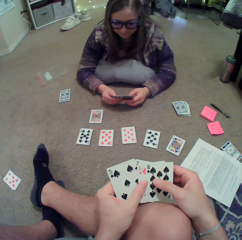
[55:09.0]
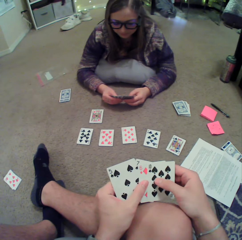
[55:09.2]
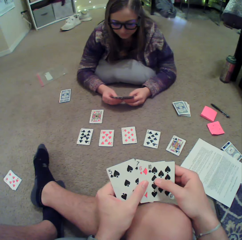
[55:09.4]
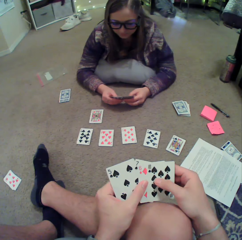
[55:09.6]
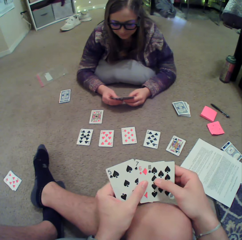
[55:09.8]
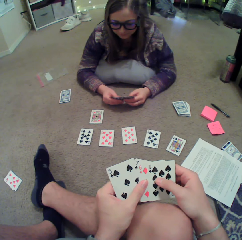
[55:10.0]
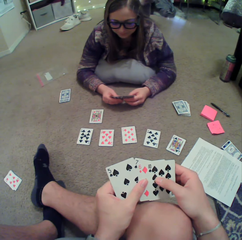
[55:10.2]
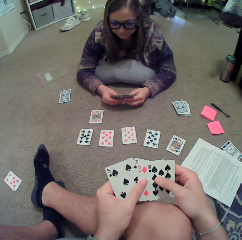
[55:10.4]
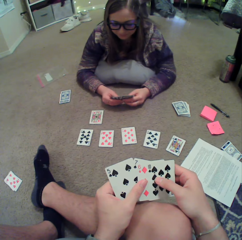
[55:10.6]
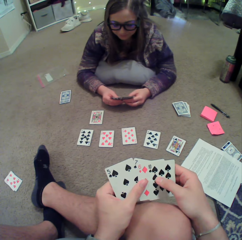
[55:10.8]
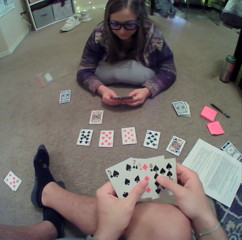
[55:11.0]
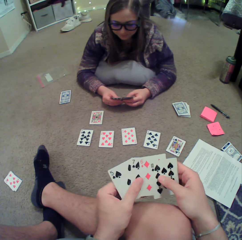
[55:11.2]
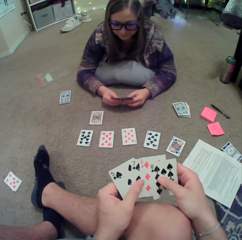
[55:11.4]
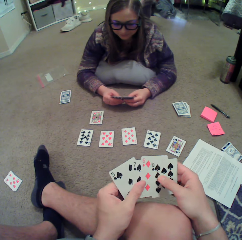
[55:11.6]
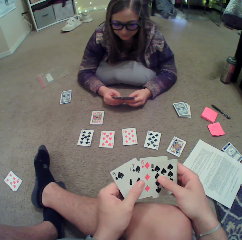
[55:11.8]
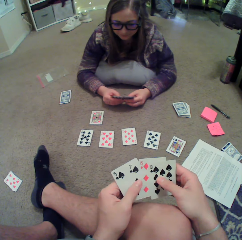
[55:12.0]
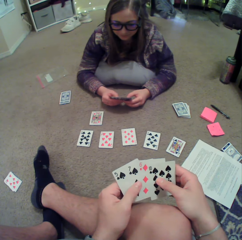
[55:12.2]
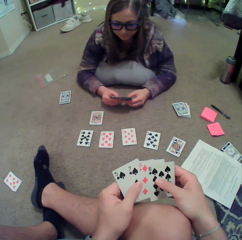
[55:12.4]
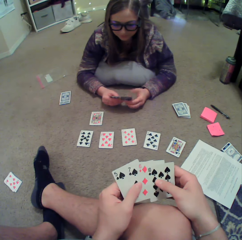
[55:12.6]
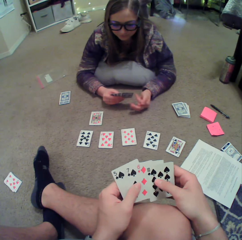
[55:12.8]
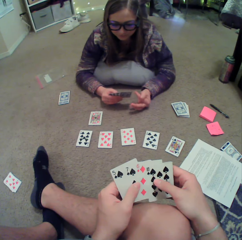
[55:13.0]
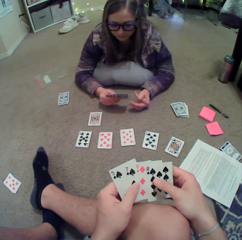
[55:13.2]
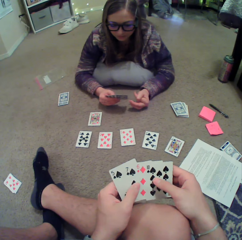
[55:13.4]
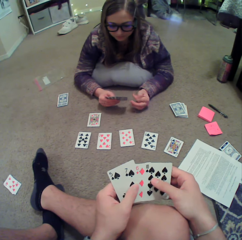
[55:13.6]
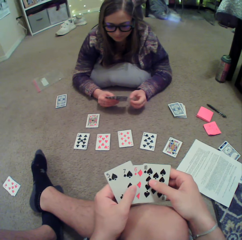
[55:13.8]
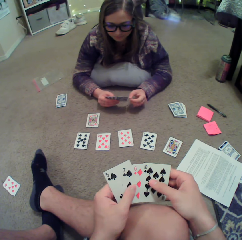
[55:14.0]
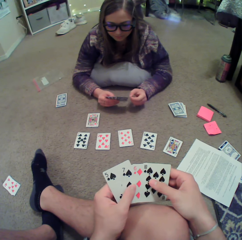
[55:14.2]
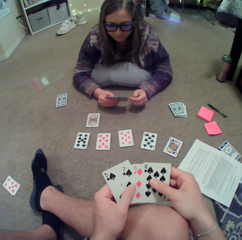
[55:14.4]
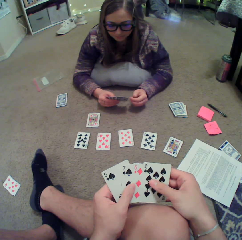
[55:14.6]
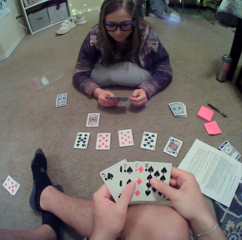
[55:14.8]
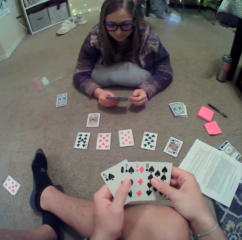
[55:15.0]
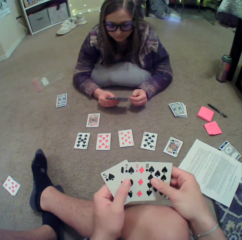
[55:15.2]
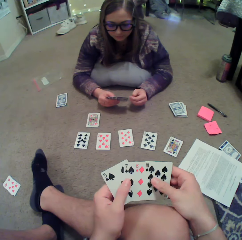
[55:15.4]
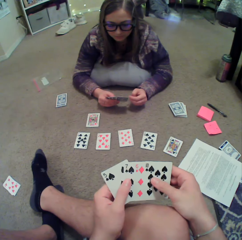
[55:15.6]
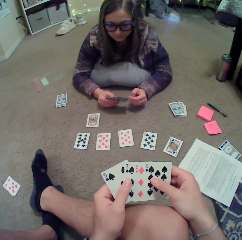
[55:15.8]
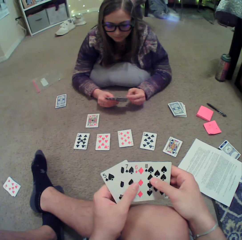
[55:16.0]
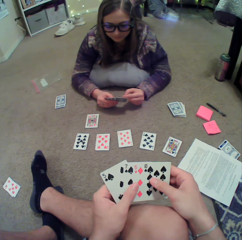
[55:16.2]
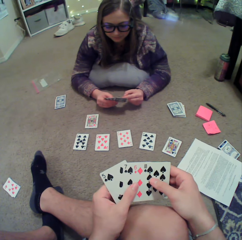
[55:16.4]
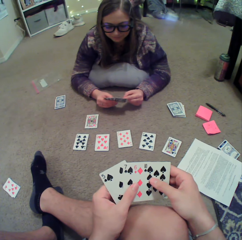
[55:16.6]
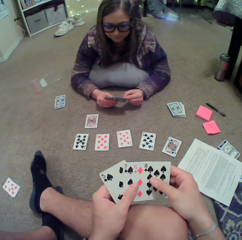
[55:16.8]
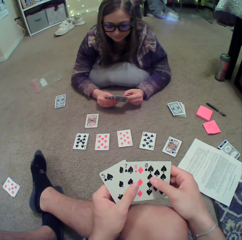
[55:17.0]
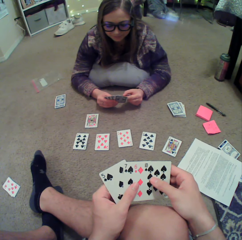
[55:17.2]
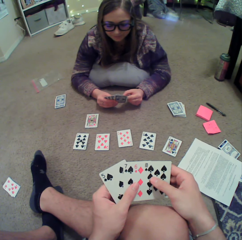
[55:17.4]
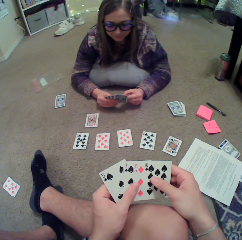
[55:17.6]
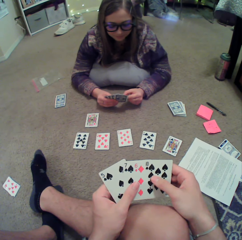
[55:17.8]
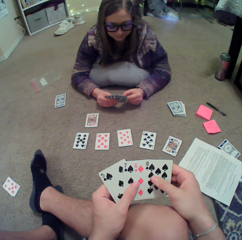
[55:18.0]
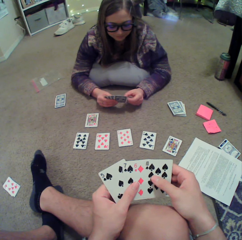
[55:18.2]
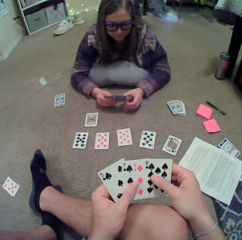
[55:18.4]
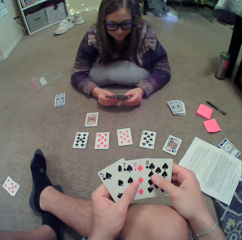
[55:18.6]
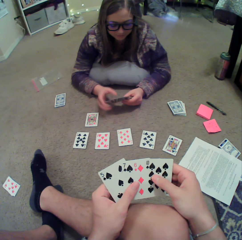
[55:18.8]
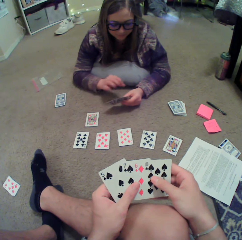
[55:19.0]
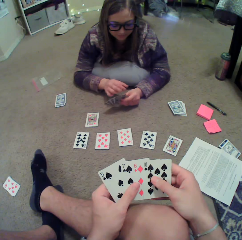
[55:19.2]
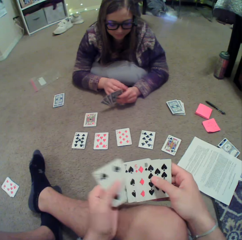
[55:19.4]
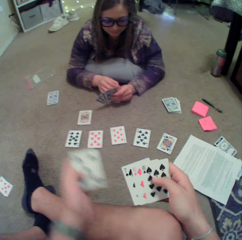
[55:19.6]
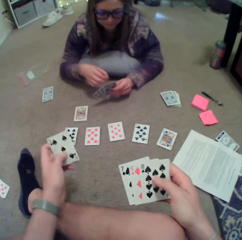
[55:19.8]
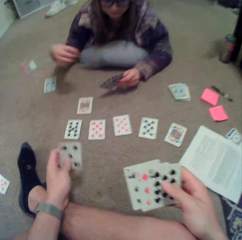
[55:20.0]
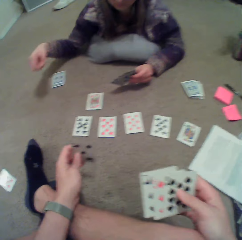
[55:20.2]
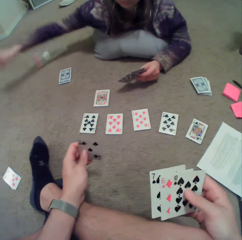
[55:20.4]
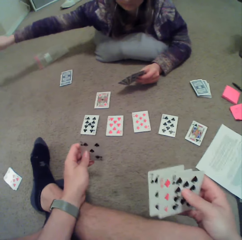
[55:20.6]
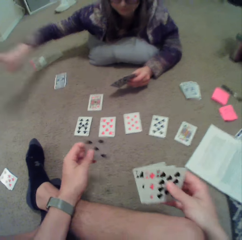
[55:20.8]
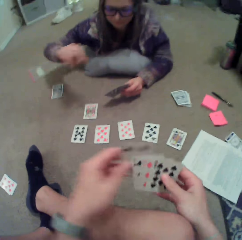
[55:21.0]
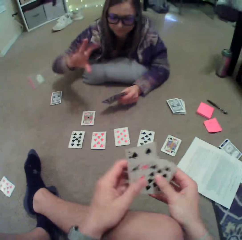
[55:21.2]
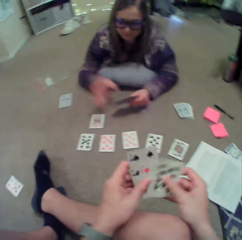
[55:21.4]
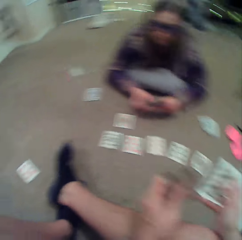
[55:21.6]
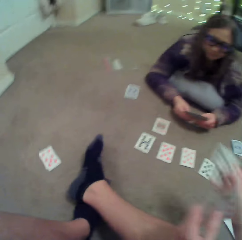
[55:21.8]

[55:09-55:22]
A lady moves her hand. The lady picks up something. The camera wearer moves a card. The lady removes a loose string from her hand. The lady throws the loose string.

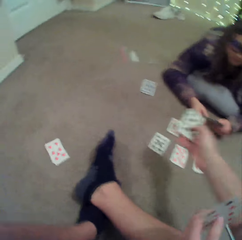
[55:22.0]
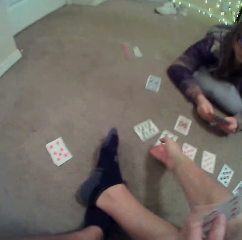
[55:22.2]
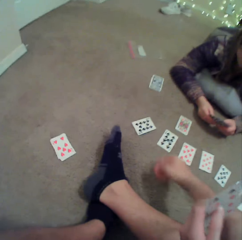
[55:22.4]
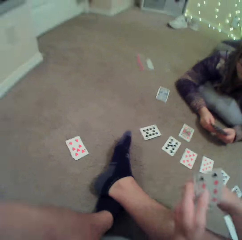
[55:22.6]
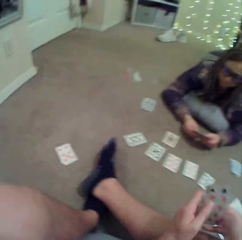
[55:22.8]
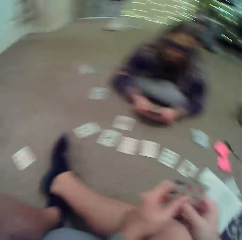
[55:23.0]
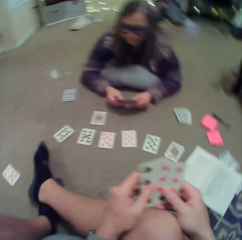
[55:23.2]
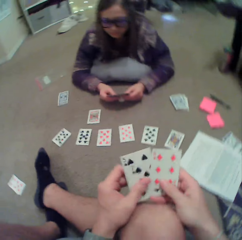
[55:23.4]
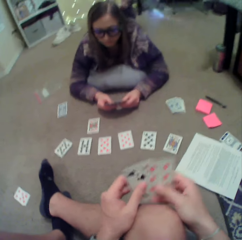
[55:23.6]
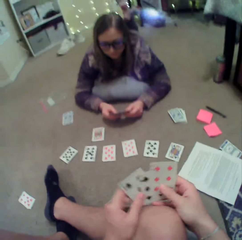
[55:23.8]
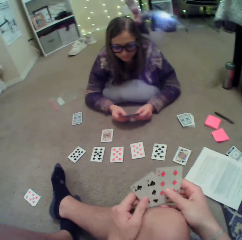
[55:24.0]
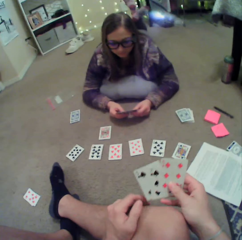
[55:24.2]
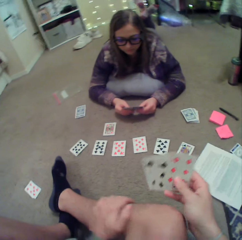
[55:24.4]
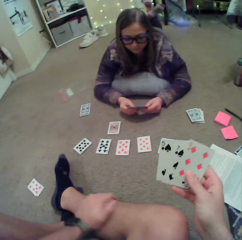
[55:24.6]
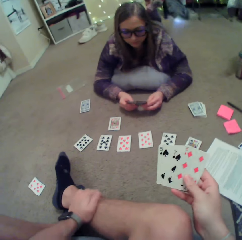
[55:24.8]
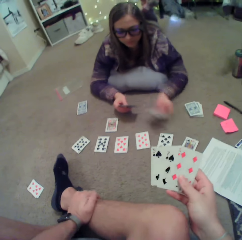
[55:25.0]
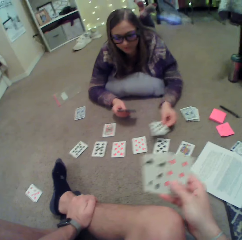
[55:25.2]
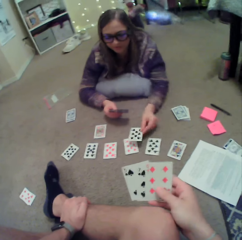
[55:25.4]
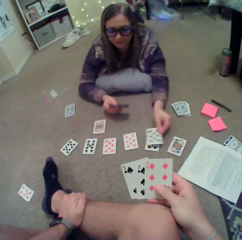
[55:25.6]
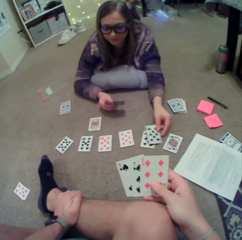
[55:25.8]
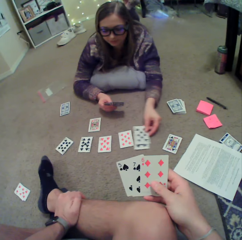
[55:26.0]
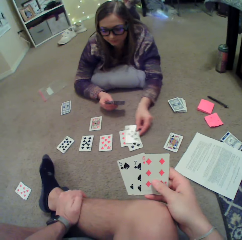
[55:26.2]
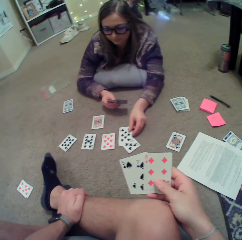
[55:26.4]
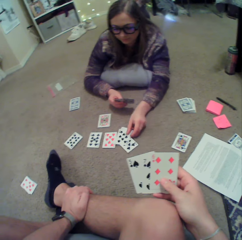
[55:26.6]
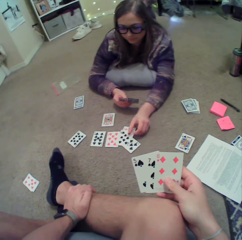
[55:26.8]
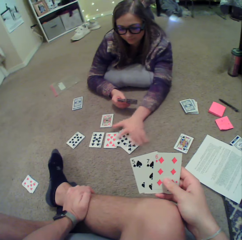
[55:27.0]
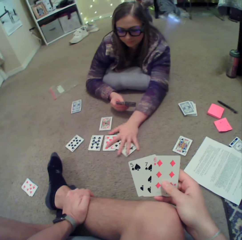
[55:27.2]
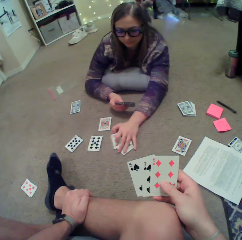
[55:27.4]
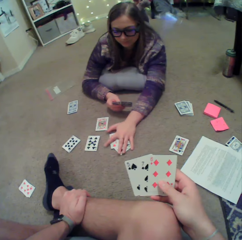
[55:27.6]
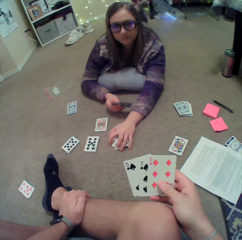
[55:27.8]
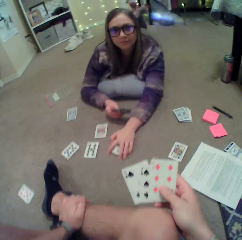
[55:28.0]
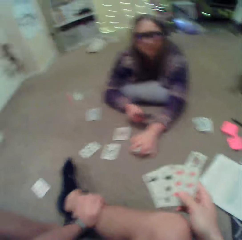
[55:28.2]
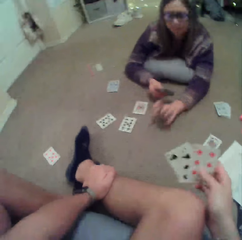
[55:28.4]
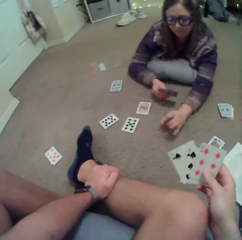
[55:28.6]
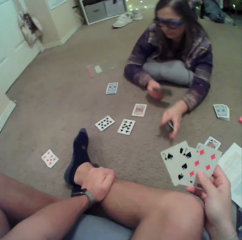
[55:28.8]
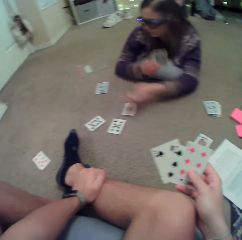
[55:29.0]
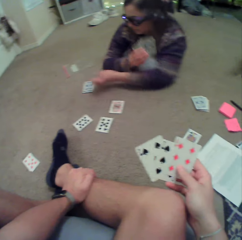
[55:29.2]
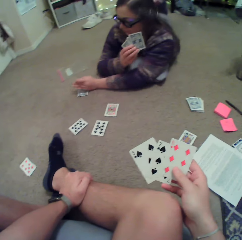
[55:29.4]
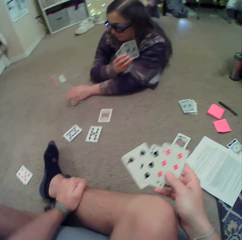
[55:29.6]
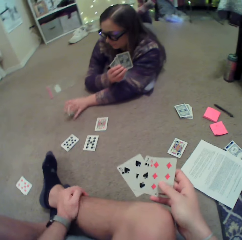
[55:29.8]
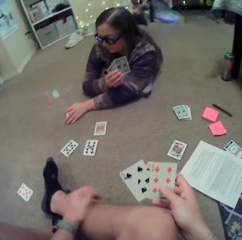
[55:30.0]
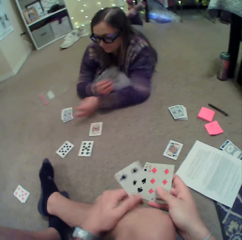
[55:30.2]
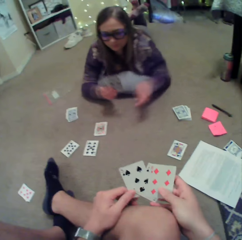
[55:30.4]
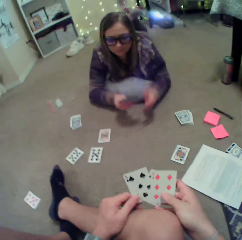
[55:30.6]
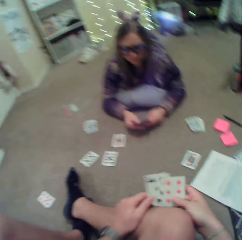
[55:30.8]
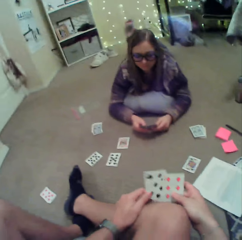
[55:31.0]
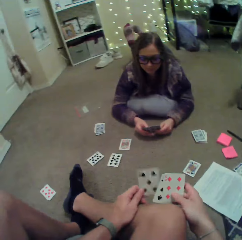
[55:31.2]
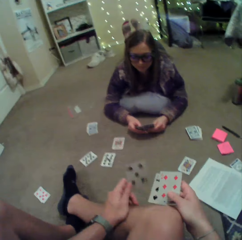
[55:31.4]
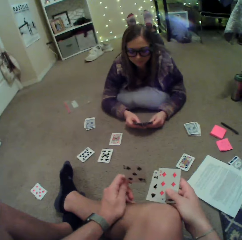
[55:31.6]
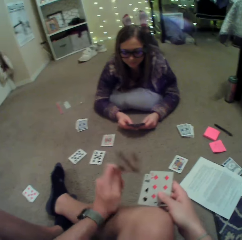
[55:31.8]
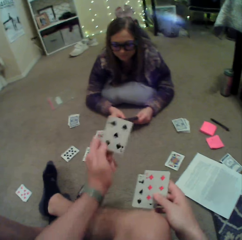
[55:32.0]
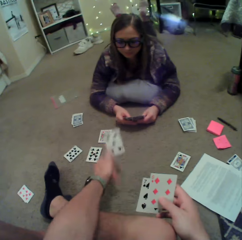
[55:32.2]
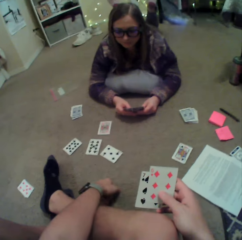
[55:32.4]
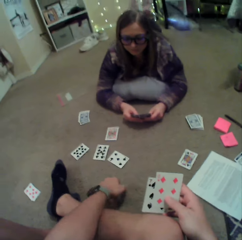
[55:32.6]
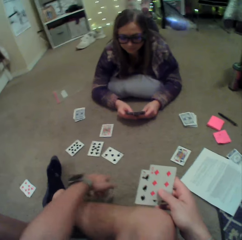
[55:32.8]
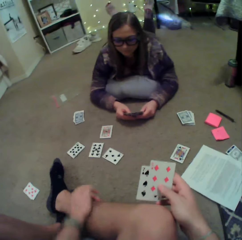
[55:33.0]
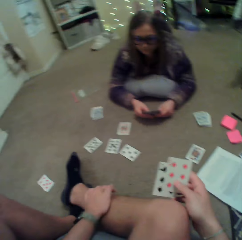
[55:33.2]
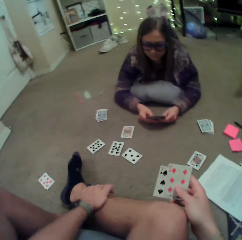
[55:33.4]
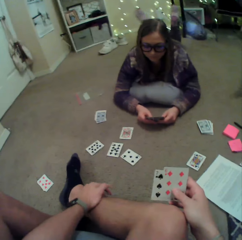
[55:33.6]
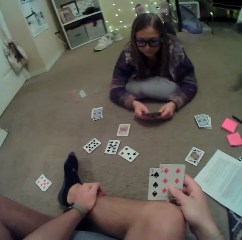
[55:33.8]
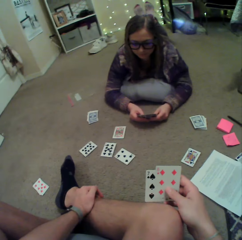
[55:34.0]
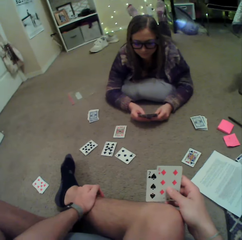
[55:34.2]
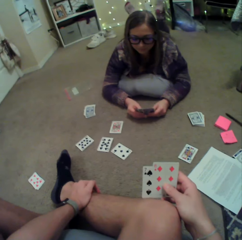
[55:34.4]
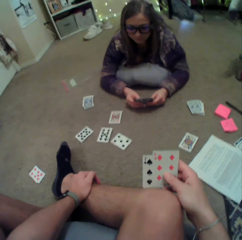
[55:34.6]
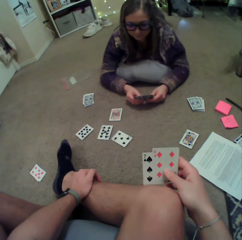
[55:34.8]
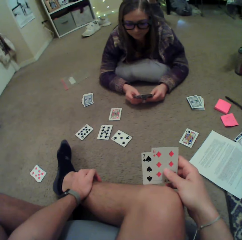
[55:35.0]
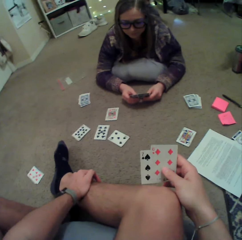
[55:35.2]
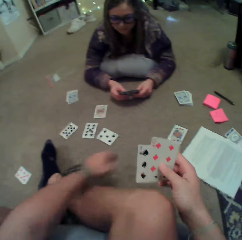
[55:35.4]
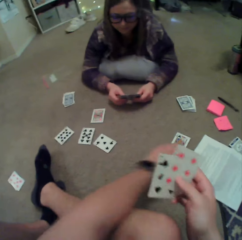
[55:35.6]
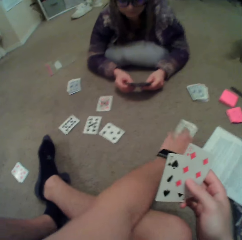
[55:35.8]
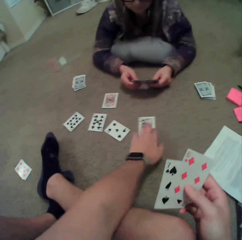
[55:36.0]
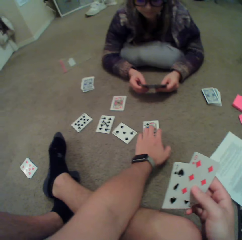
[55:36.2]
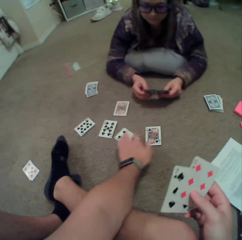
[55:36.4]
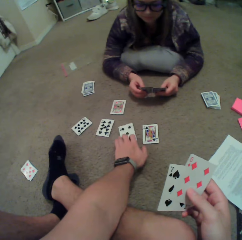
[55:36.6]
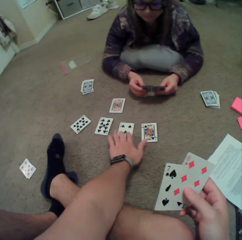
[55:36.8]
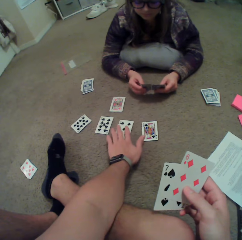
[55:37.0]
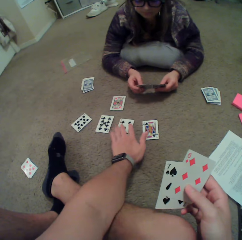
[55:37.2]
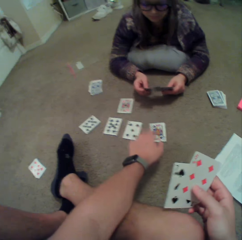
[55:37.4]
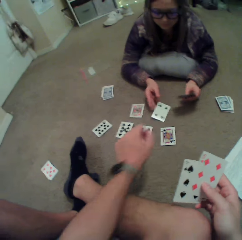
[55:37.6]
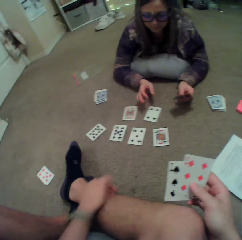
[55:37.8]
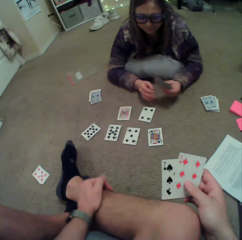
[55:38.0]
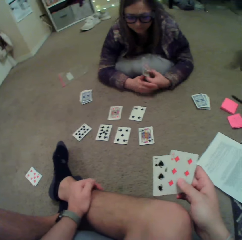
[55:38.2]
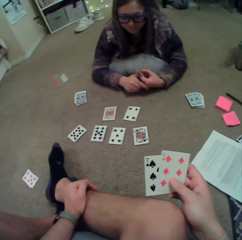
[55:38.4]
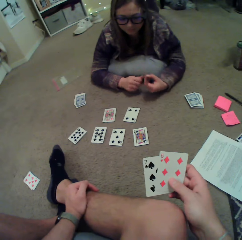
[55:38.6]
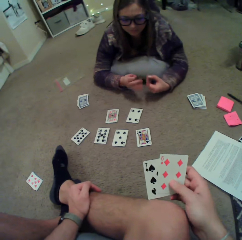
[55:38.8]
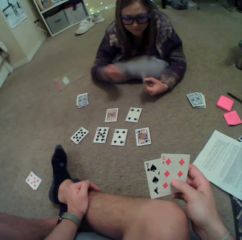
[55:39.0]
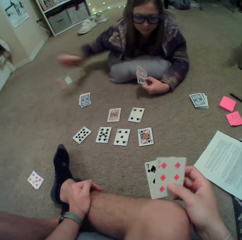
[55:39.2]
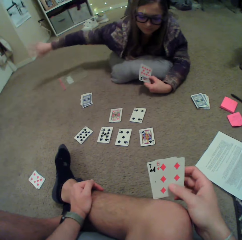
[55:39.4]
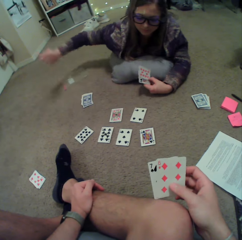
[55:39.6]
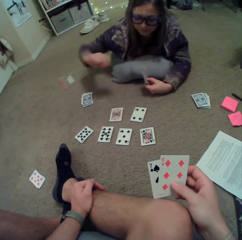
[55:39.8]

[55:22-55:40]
The camera wearer puts a card on the floor. He touches his leg. A lady puts a card down. The lady moves the cards and picks up the cards. The camera wearer puts the cards down. The lady moves the cards. The camera wearer puts the card down. He throws the card on the floor. He moves the card. He moves the card again. The lady puts down the card. The lady picks up something and throws something.
